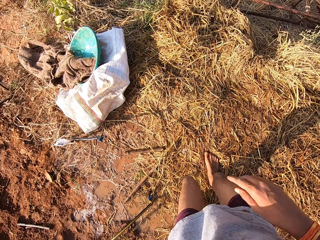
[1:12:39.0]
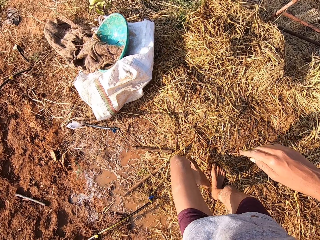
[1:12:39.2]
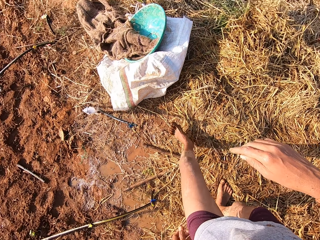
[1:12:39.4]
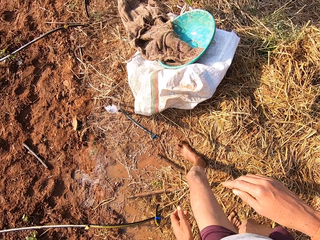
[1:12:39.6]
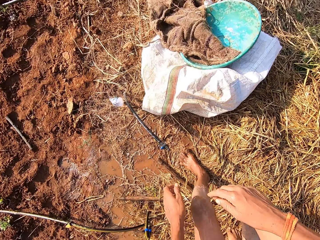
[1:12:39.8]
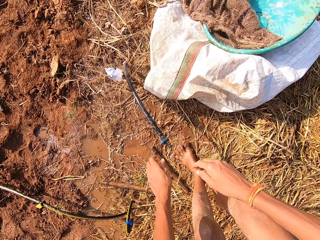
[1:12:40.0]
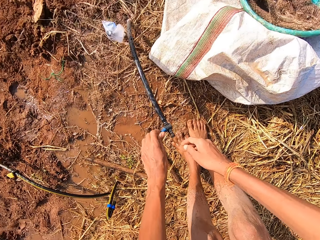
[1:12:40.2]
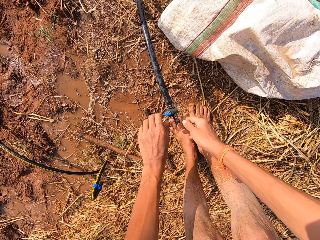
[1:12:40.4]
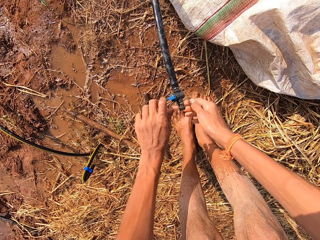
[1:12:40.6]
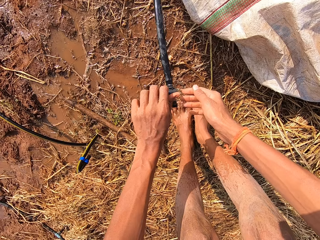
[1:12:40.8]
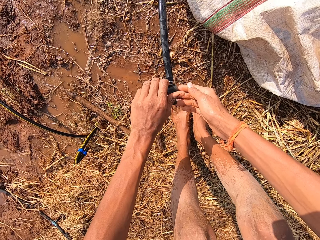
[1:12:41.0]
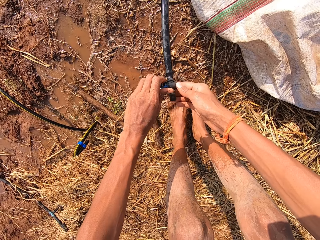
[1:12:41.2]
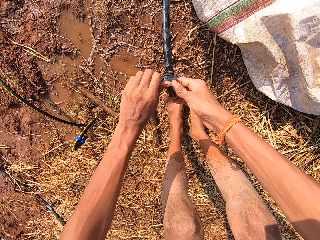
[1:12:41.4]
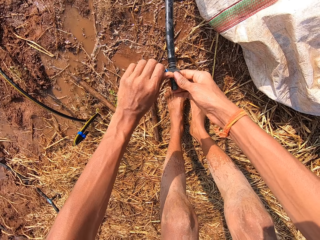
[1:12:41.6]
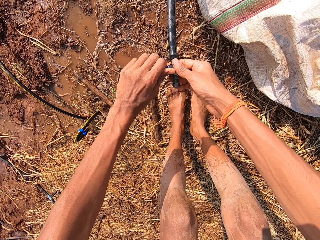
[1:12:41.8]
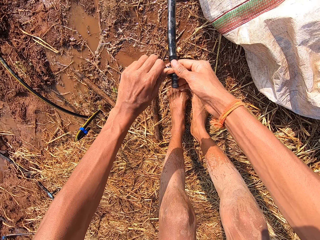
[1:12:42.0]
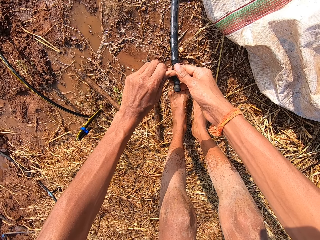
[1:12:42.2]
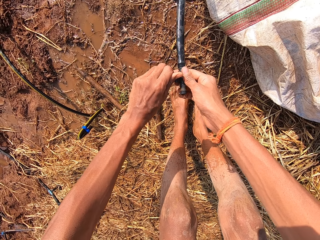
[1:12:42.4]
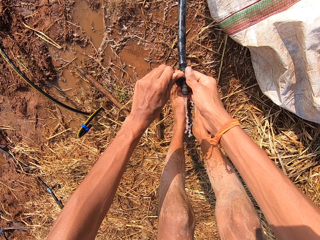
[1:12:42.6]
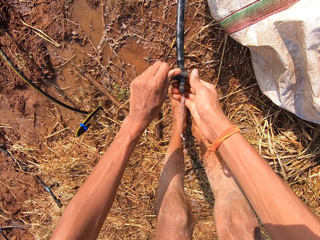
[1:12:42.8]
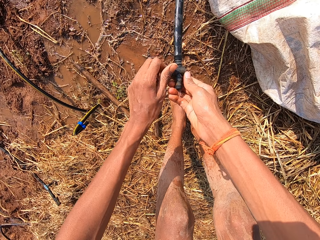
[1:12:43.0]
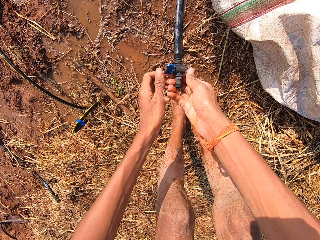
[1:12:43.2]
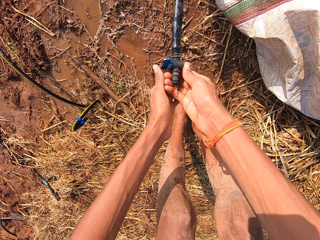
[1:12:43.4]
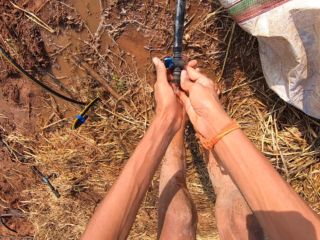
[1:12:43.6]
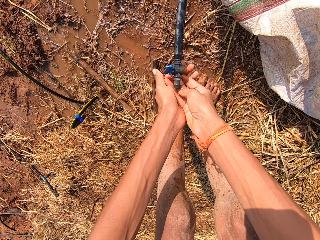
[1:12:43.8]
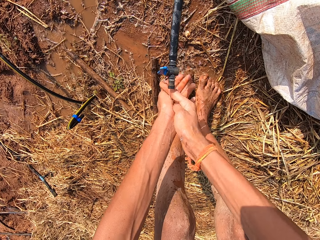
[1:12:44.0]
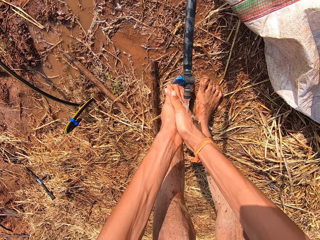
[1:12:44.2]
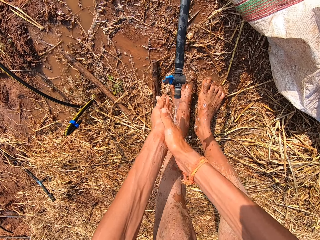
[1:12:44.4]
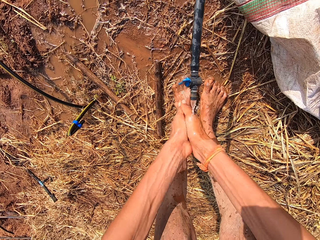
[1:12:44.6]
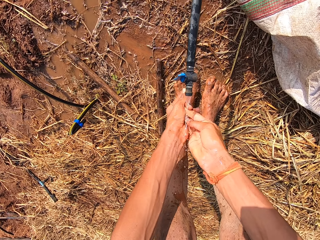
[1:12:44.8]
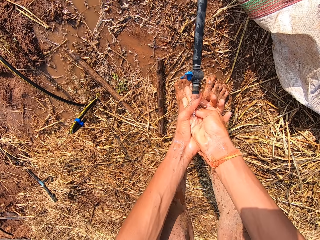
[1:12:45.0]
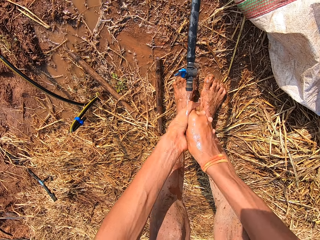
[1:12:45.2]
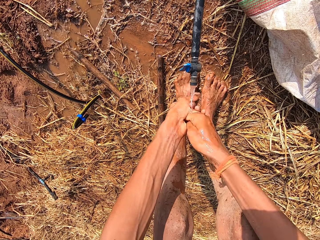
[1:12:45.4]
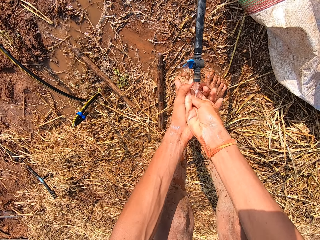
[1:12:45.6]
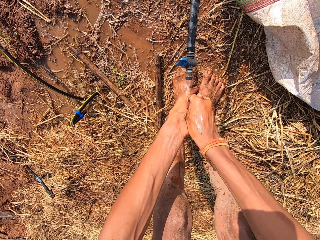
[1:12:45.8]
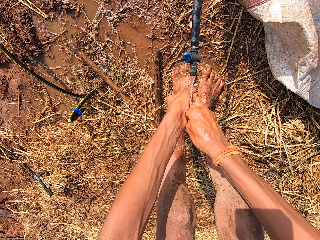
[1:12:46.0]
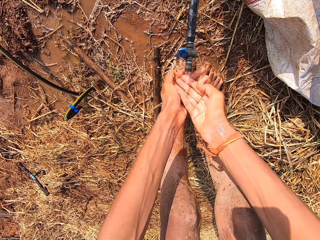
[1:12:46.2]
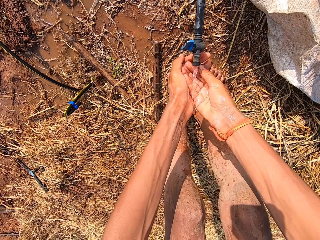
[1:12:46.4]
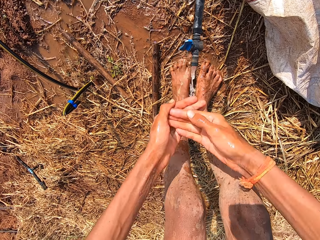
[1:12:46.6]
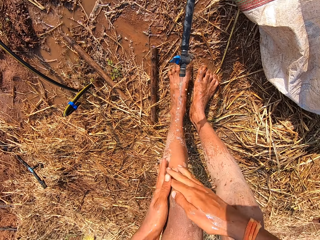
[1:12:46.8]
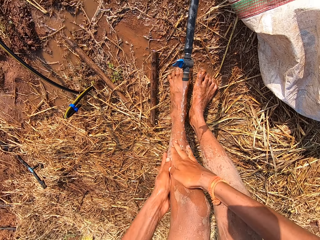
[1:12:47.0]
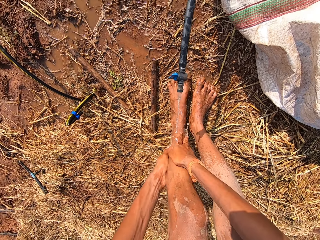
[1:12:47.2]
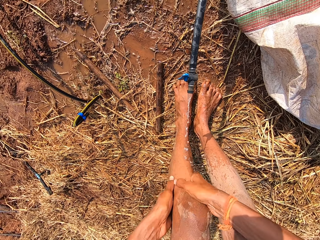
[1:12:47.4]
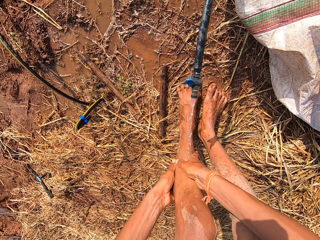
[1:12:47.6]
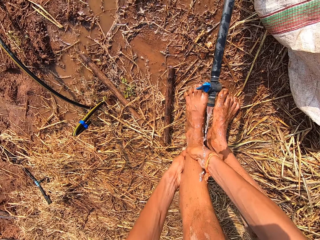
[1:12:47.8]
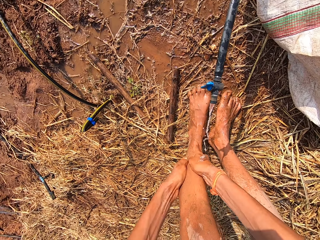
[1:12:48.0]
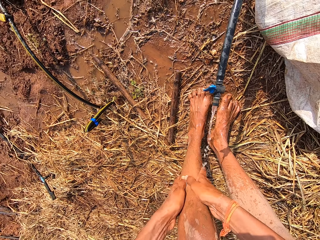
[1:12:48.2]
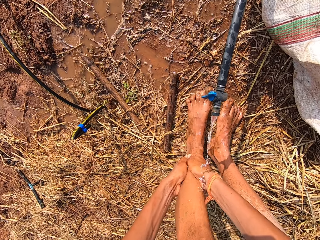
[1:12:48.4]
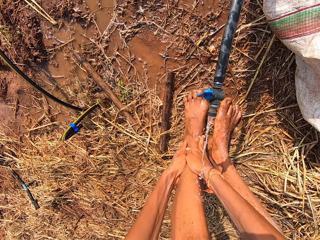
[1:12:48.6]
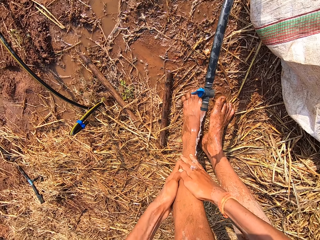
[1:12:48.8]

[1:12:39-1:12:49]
The camera wearer holds the tap on the pipe with his left hand. He sits on the ground on the field. He turns on the tap with his left hand. He holds the tap with both hands. He washes both hands with the water from the tap. He washes his left leg with the water from the tap with both hands.

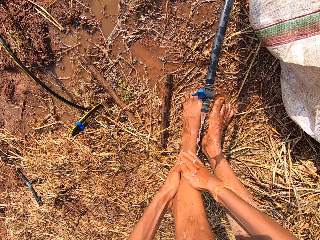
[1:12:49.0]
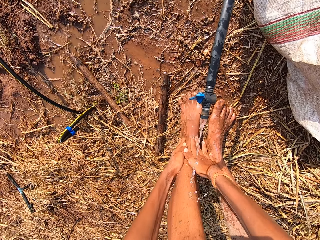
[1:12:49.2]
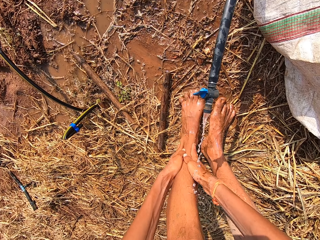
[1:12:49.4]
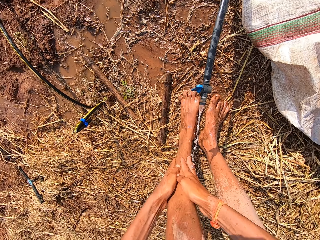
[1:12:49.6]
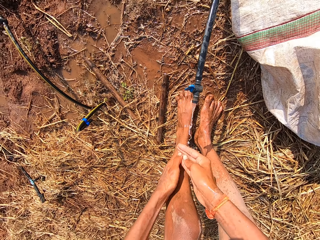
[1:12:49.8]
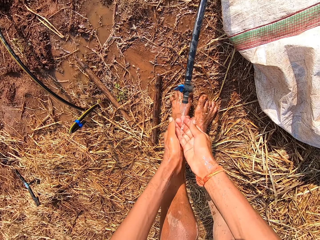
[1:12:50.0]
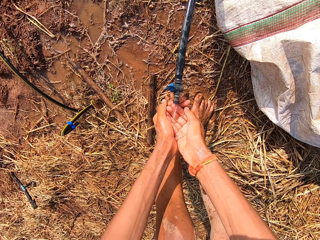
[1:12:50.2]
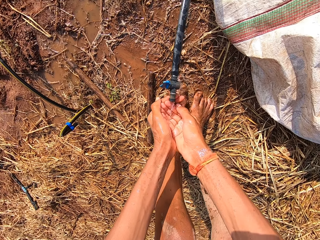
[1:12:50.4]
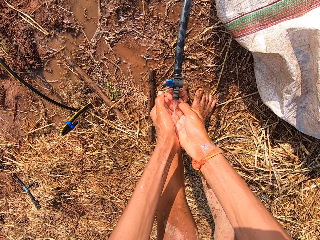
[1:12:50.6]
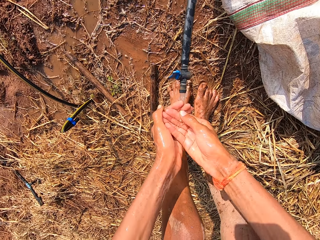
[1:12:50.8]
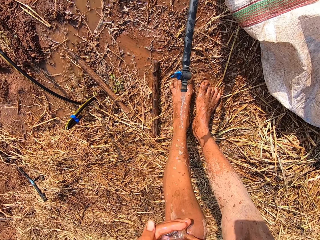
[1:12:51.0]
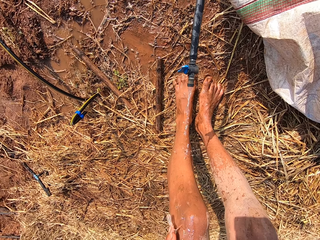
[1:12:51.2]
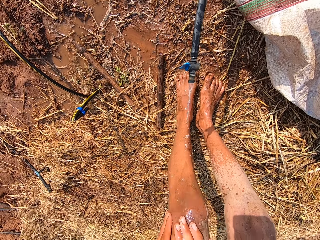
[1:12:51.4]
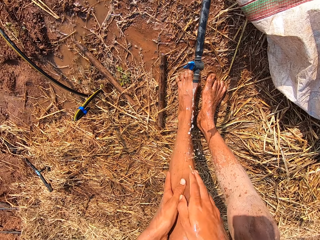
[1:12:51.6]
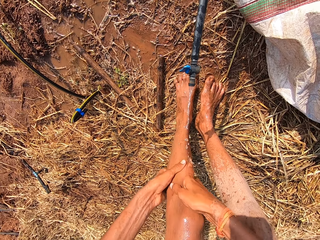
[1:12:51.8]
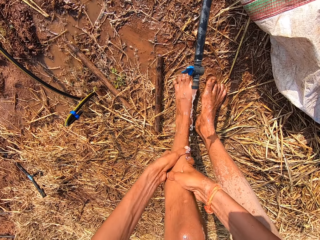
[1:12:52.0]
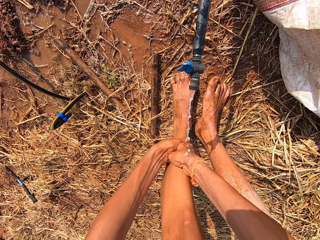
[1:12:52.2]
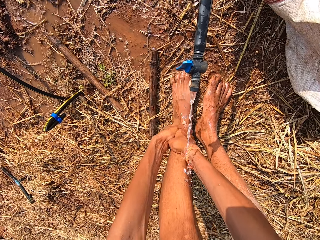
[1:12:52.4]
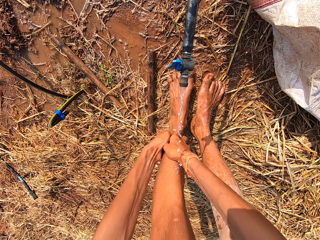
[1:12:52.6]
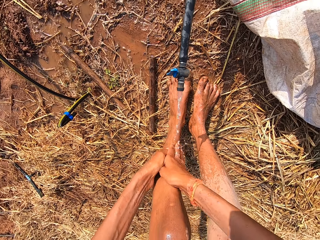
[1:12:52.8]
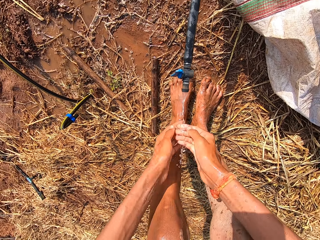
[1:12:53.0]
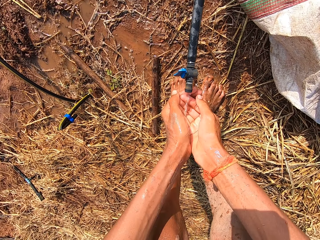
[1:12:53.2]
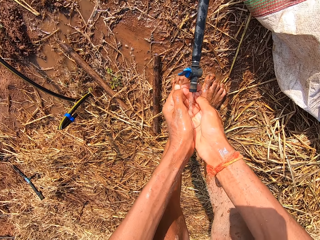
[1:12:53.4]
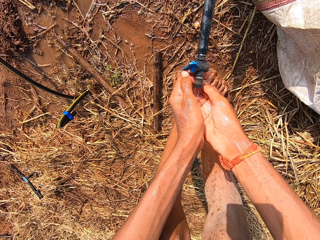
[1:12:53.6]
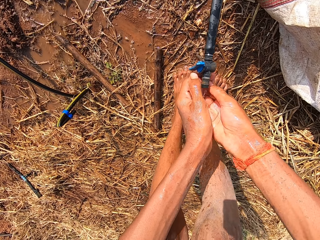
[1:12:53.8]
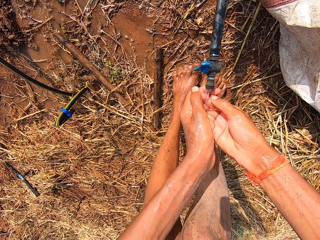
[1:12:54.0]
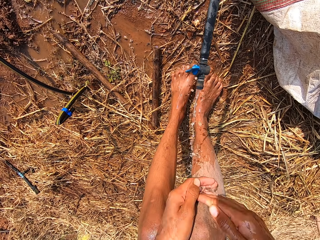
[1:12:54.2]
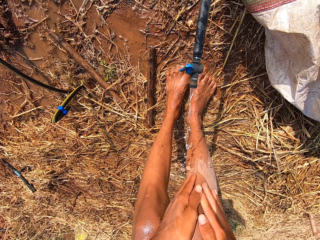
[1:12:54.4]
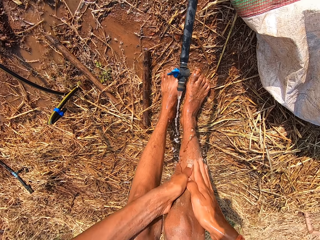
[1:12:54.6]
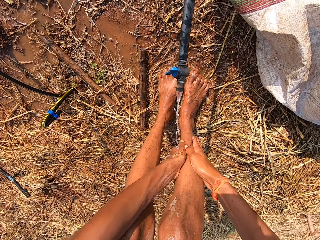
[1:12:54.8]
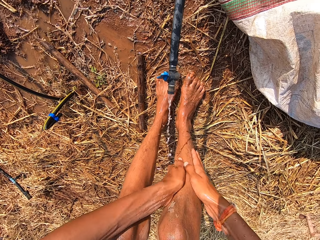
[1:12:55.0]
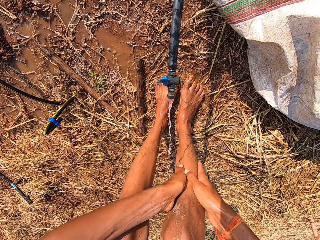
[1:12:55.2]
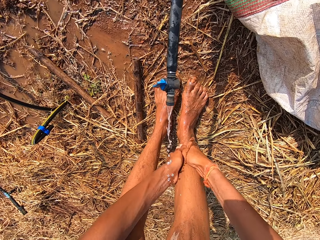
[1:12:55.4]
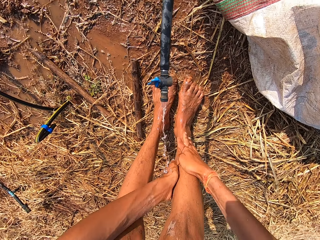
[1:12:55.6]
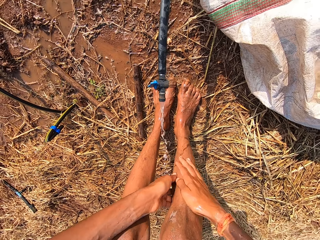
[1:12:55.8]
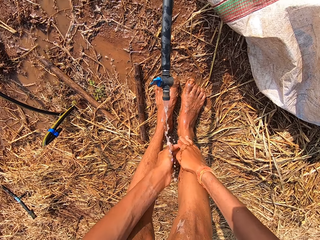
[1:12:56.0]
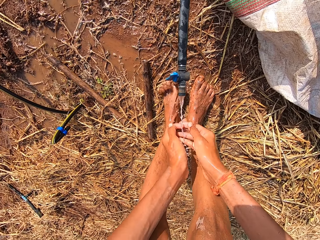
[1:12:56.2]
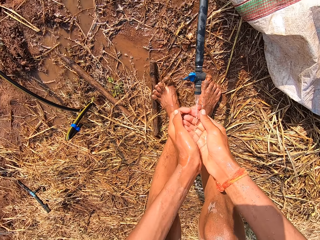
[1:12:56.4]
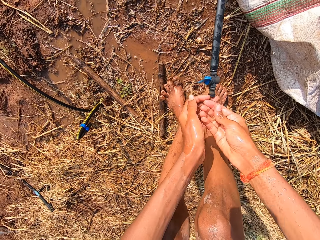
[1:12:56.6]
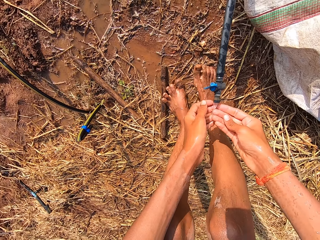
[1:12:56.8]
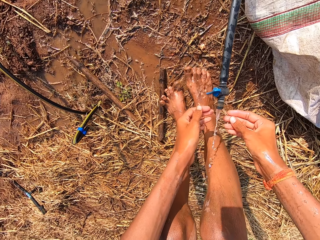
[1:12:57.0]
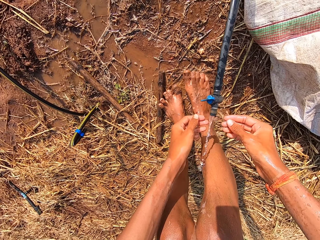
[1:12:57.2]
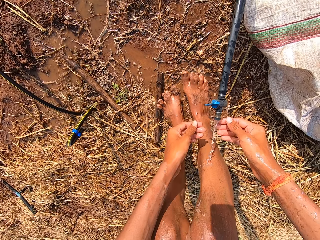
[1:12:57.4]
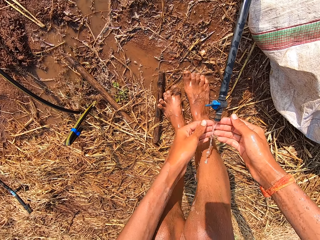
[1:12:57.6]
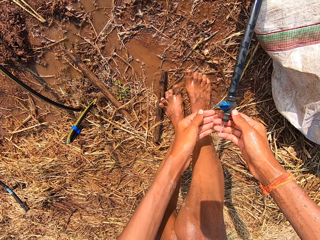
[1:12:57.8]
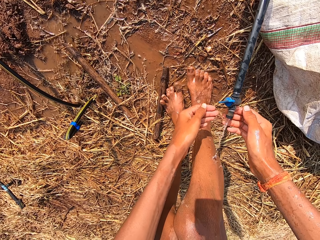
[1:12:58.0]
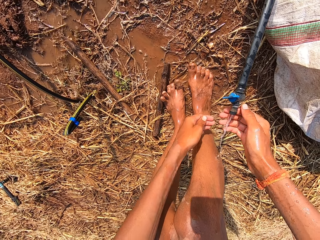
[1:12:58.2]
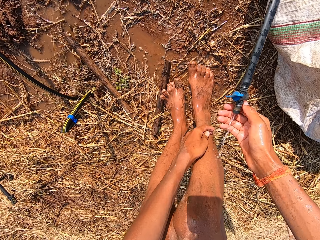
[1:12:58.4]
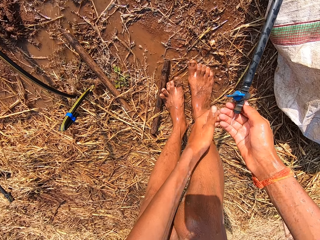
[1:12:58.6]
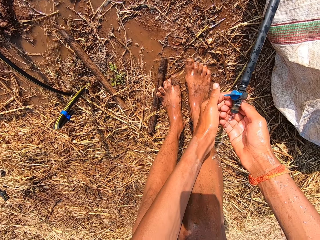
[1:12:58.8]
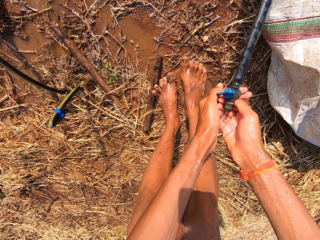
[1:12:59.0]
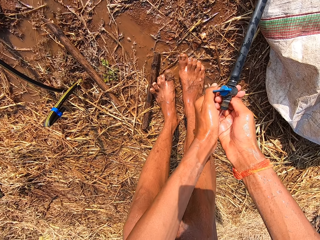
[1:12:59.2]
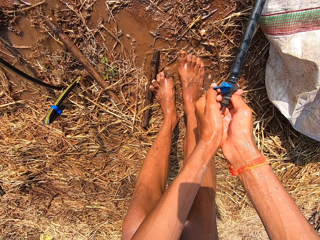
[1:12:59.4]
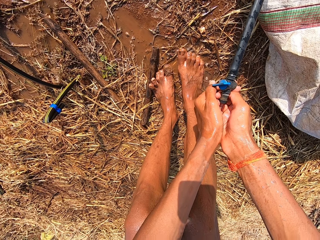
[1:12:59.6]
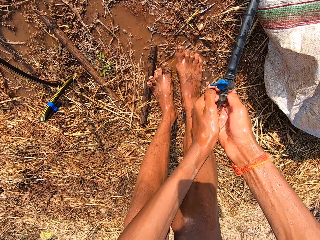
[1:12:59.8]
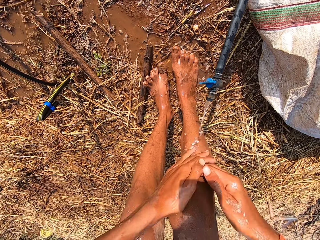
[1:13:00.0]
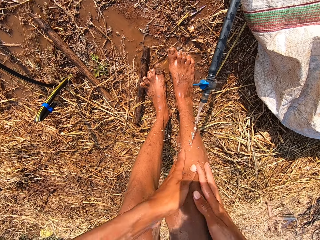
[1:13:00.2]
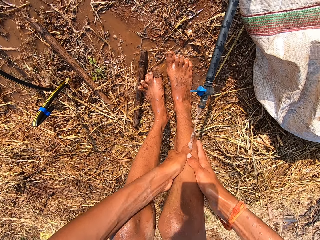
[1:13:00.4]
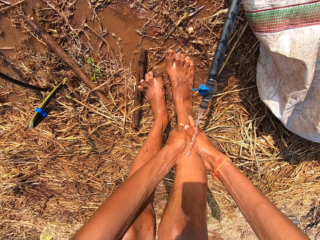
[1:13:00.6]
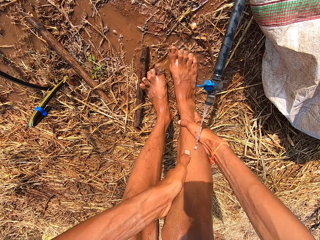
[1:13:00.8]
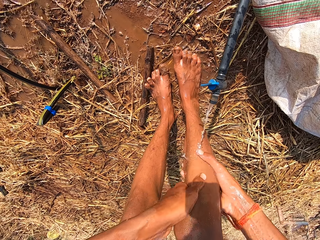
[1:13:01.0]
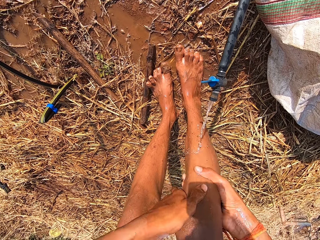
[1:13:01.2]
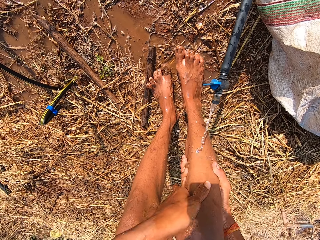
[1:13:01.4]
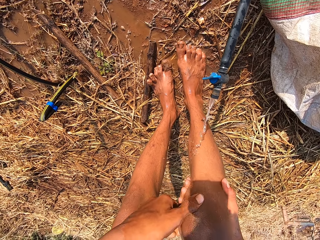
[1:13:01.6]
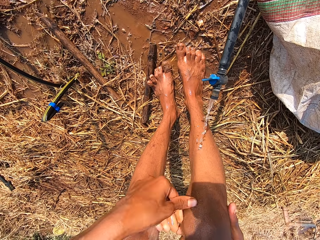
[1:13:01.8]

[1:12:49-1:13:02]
The camera wearer fetches water from the tap on his hands. He washes his left leg with the water on his hands. He fetches water from the tap on his hands. He washes his right leg with the water on his hands. He washes his right leg with the water from the tap with both hands. He pours water on his leg. He fetches water with his hands. He stands close to the water. He fetches water from the tap on his hands. He washes his right leg with the water on his hands. He pours water on his leg.
